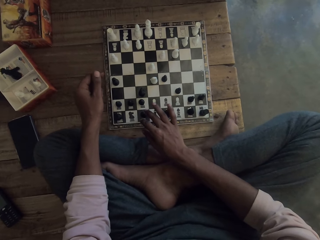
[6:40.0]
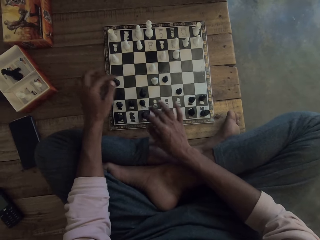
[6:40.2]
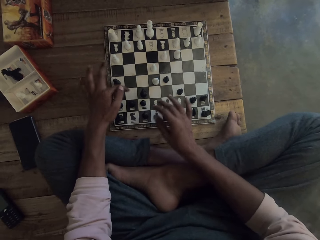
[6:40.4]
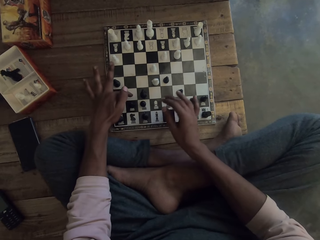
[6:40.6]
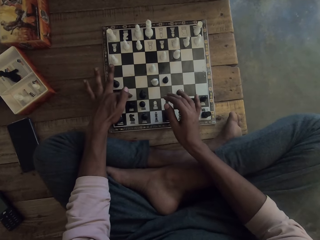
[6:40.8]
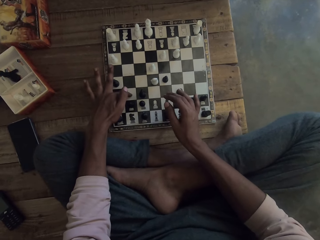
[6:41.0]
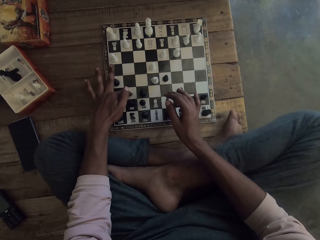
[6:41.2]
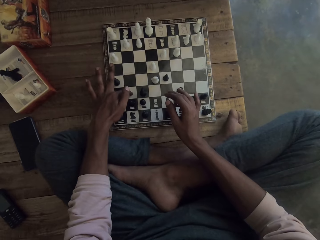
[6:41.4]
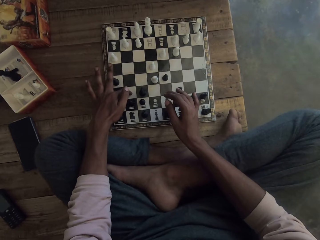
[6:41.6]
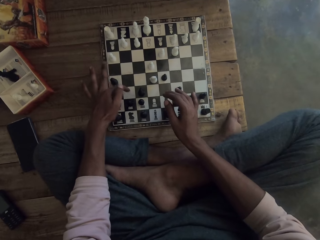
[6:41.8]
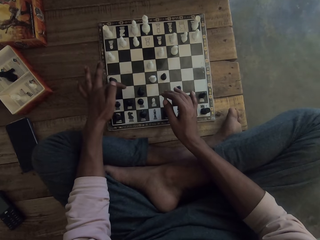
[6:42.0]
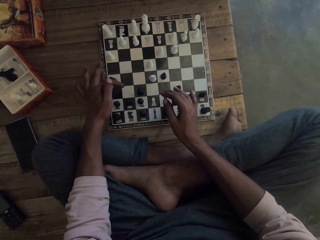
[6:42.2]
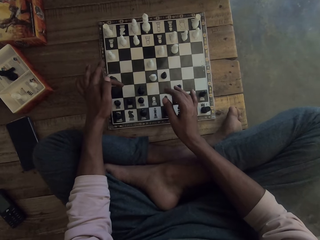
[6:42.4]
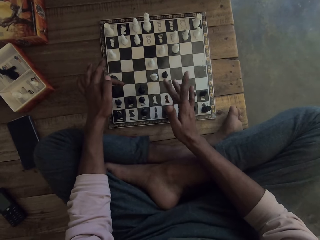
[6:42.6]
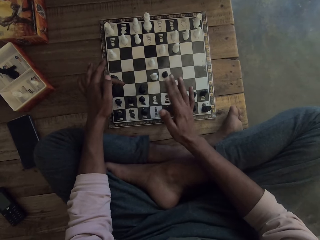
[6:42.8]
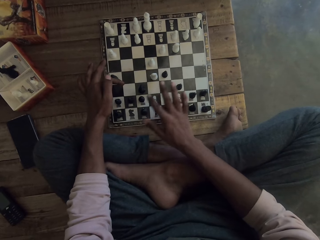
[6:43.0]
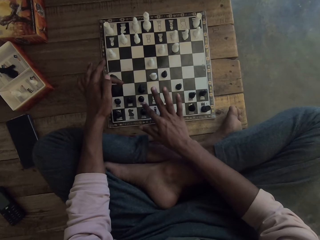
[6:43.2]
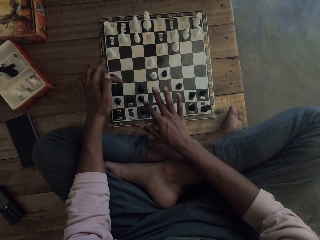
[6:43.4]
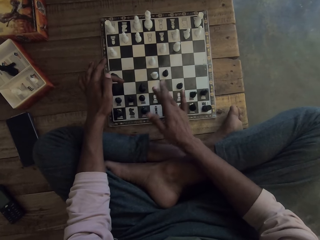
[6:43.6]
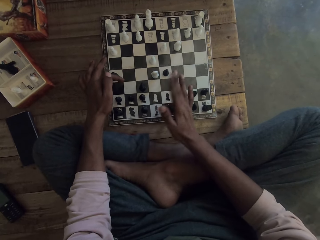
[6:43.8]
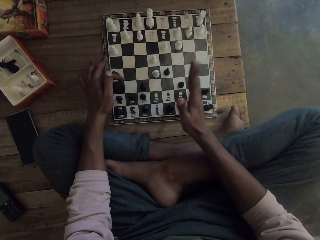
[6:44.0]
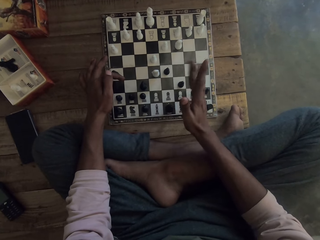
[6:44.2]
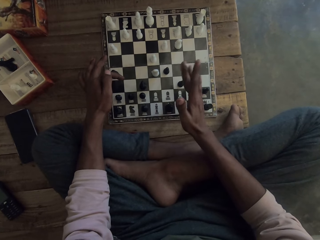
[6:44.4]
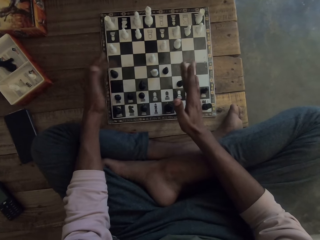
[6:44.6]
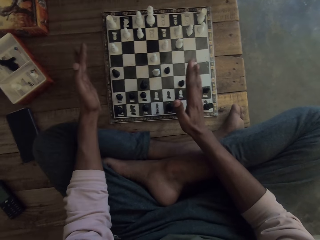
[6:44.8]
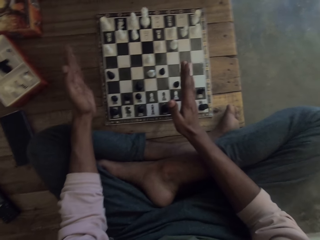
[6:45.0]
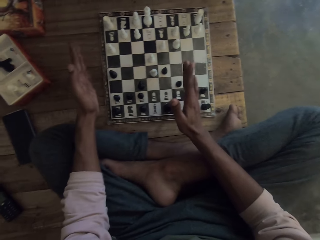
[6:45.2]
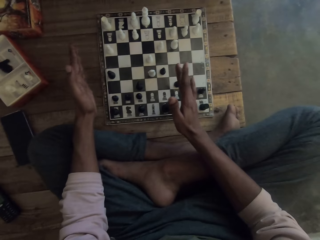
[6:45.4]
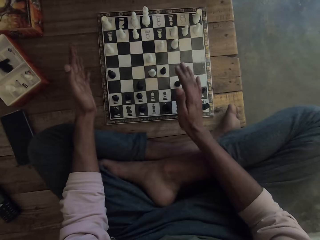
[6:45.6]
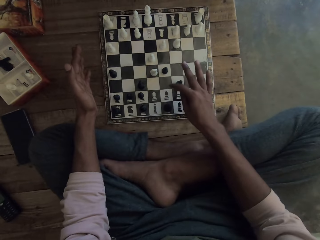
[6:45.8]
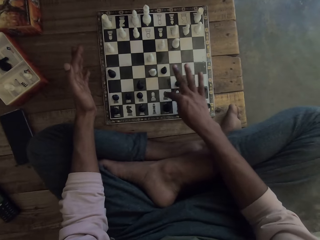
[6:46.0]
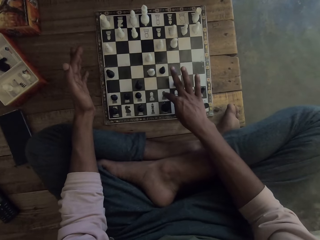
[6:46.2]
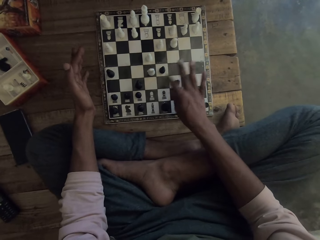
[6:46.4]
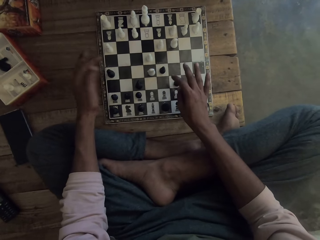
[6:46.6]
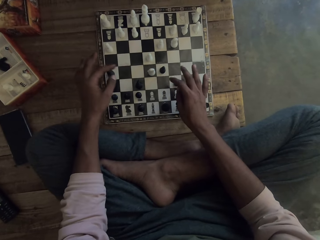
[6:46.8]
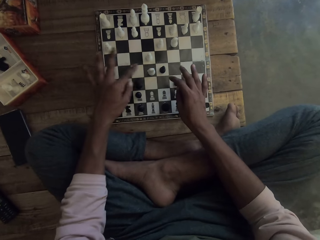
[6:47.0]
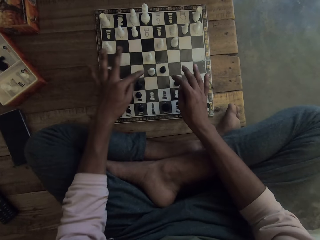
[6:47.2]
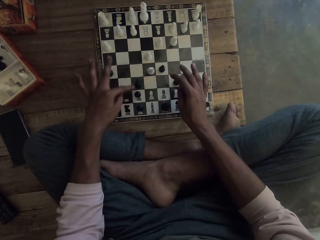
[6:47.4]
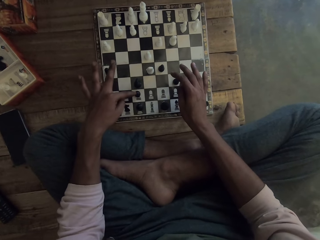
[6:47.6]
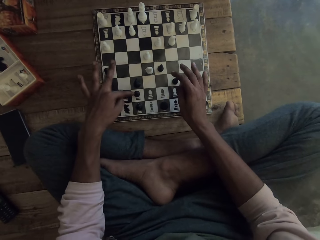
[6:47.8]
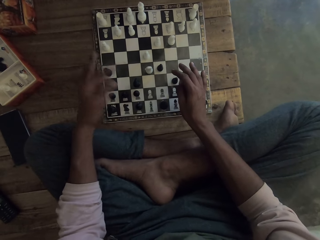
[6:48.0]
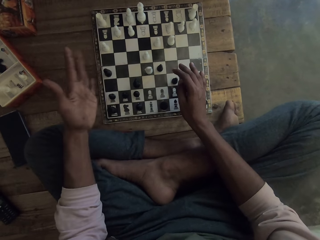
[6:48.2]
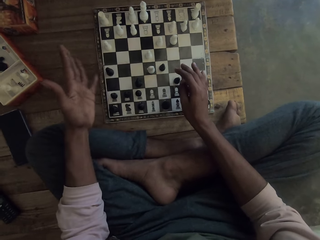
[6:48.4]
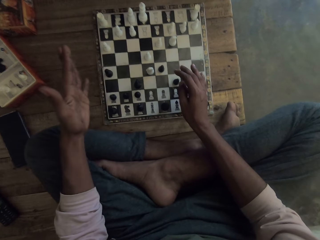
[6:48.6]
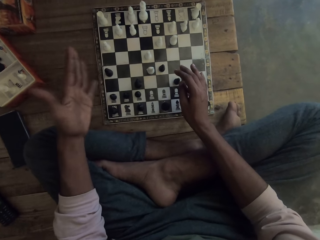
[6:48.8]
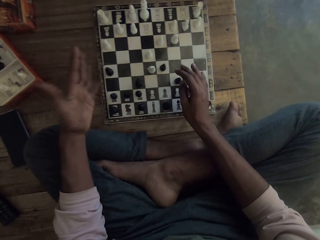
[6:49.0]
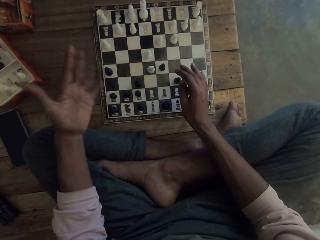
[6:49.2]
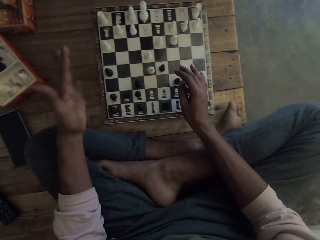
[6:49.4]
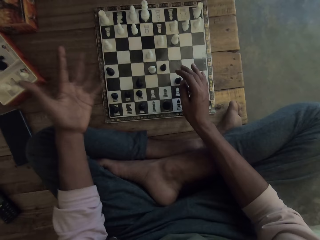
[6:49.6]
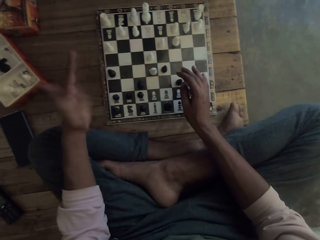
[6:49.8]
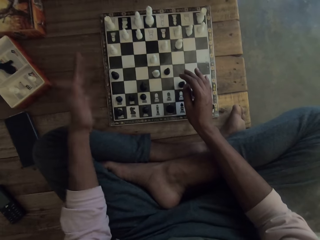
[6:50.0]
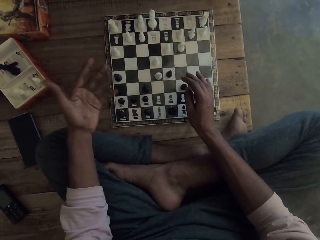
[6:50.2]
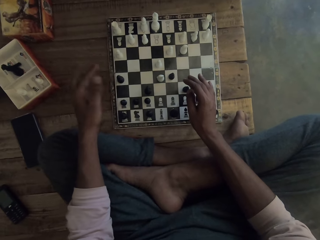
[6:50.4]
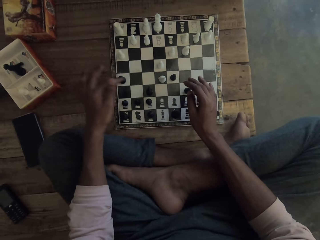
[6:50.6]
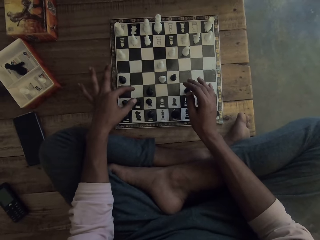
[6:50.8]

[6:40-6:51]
The camera wearer points at the chess board. They move the hands. They shake the fingers. They touch the chess board. They point at the chess. They shake the hand.

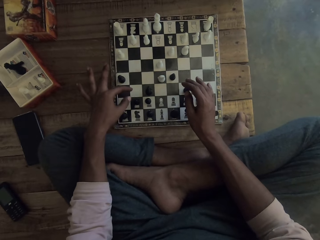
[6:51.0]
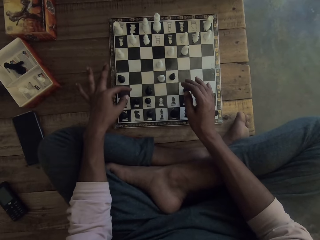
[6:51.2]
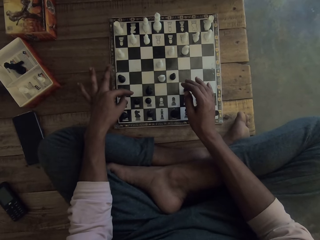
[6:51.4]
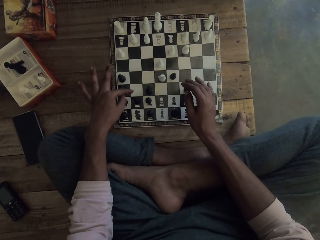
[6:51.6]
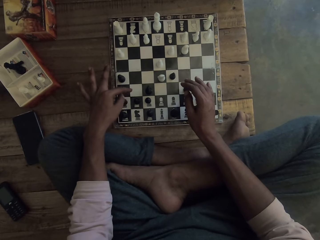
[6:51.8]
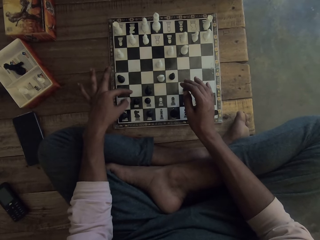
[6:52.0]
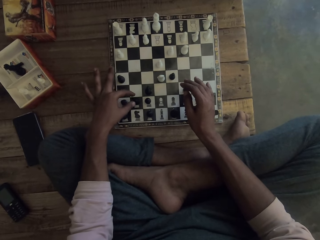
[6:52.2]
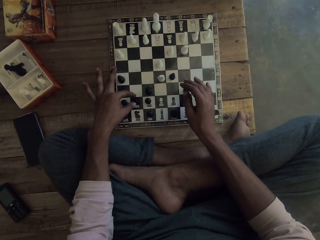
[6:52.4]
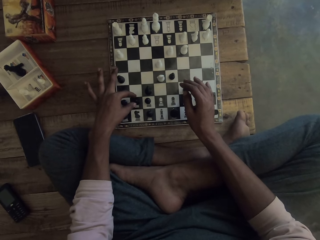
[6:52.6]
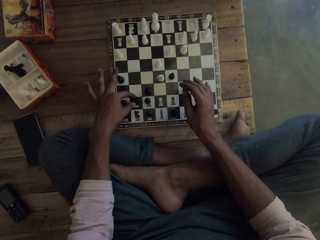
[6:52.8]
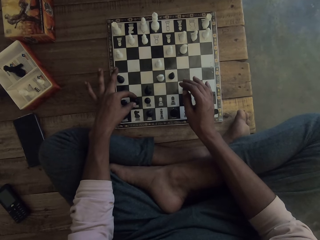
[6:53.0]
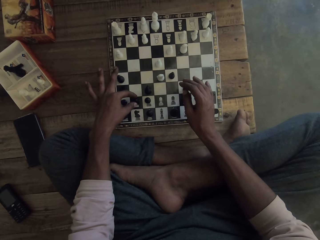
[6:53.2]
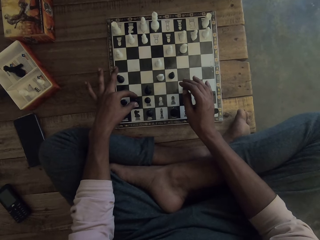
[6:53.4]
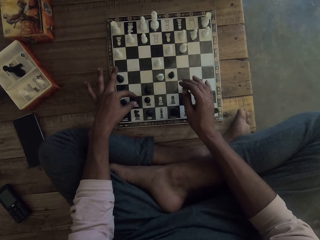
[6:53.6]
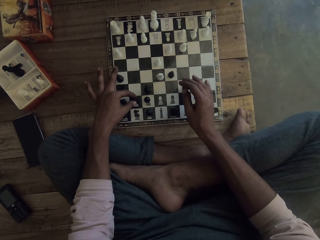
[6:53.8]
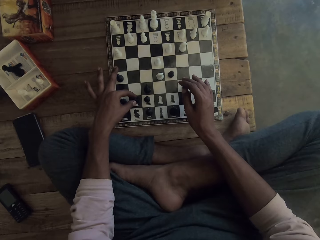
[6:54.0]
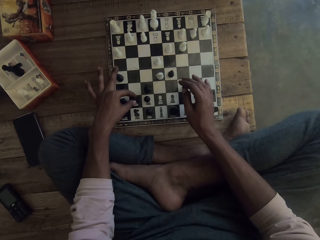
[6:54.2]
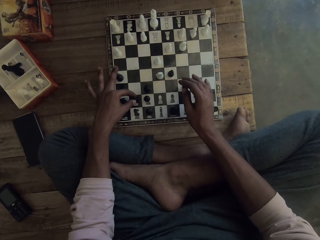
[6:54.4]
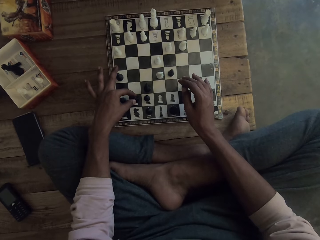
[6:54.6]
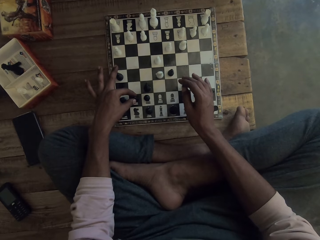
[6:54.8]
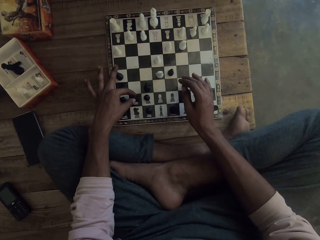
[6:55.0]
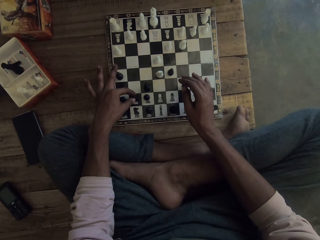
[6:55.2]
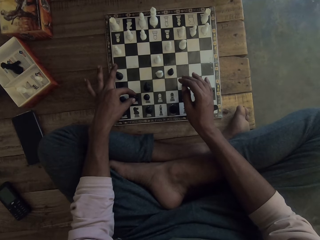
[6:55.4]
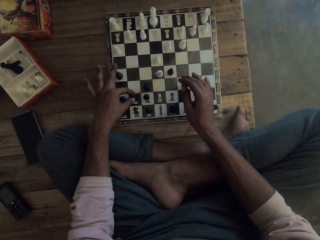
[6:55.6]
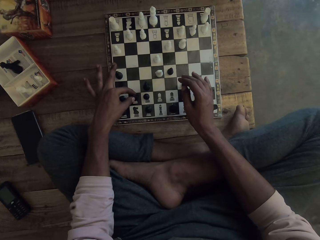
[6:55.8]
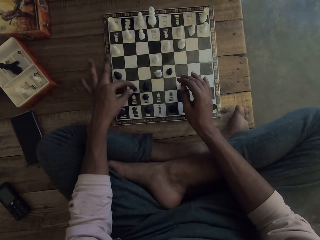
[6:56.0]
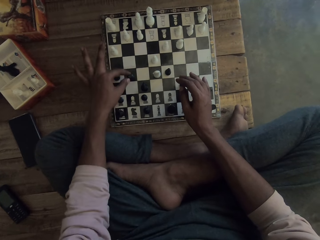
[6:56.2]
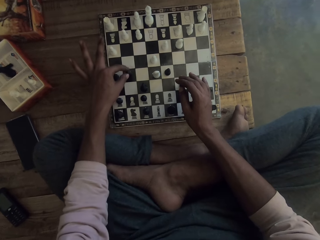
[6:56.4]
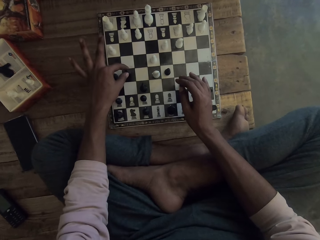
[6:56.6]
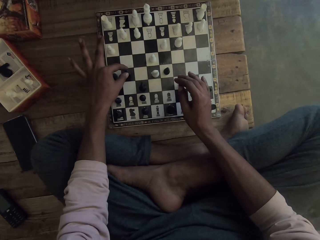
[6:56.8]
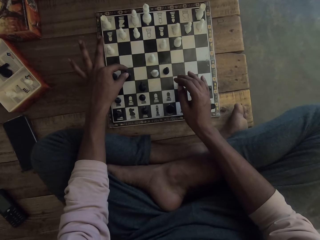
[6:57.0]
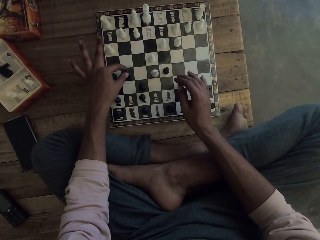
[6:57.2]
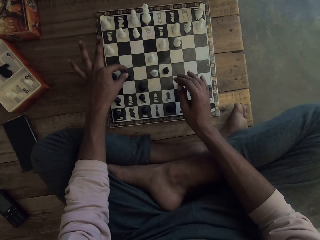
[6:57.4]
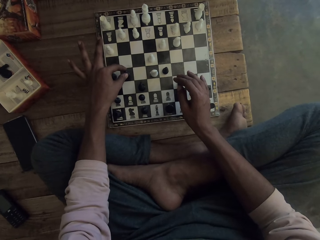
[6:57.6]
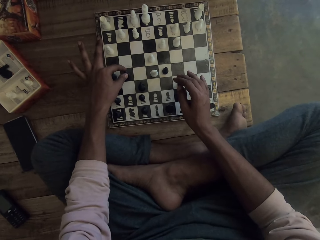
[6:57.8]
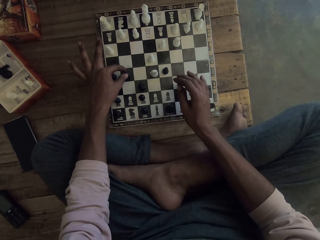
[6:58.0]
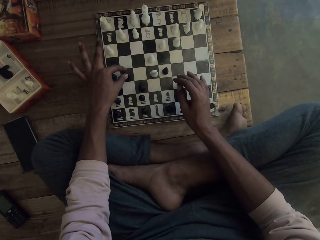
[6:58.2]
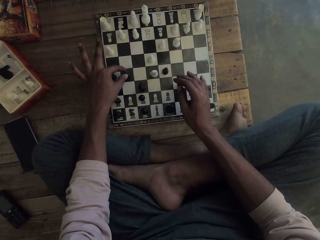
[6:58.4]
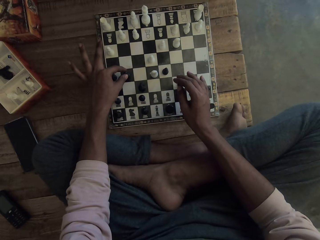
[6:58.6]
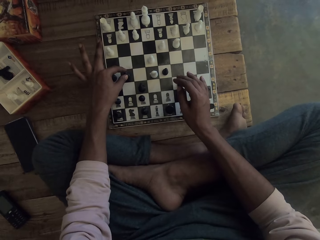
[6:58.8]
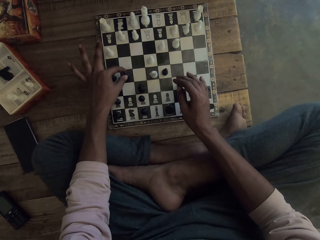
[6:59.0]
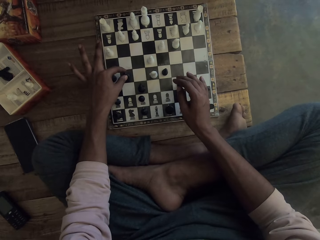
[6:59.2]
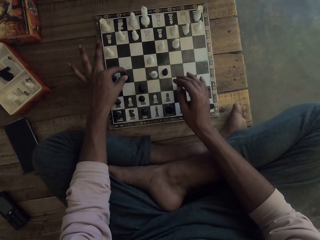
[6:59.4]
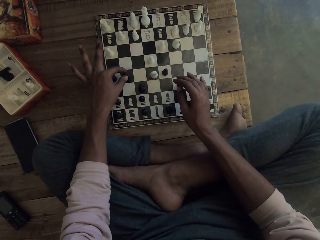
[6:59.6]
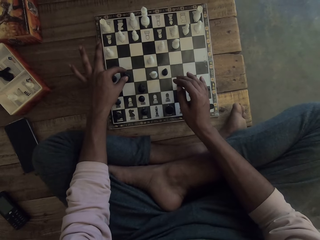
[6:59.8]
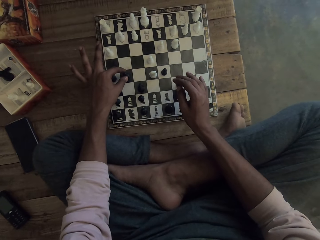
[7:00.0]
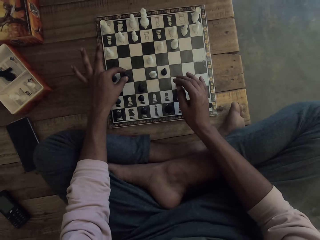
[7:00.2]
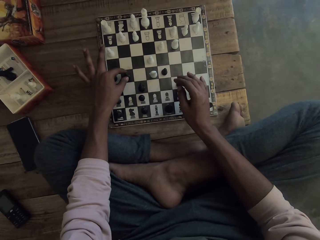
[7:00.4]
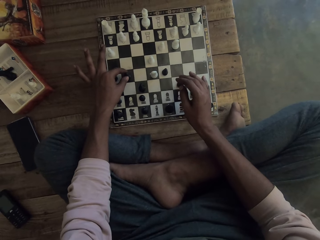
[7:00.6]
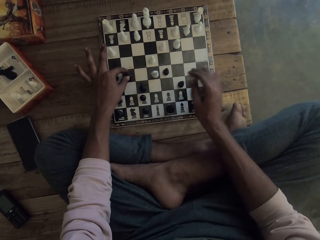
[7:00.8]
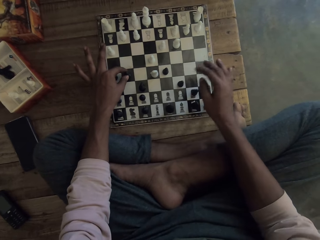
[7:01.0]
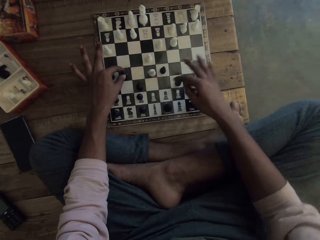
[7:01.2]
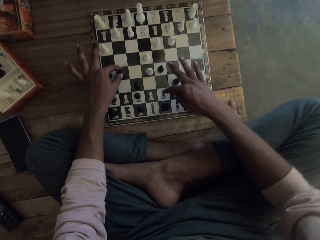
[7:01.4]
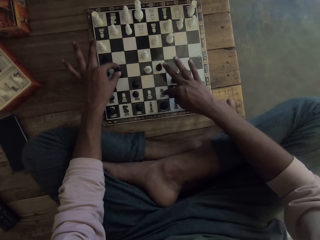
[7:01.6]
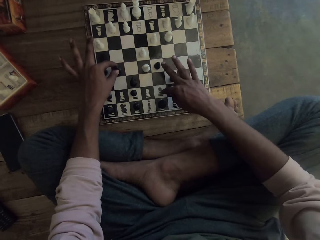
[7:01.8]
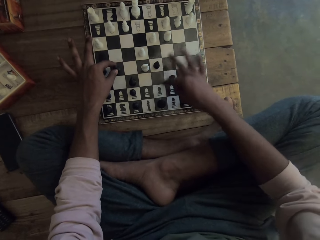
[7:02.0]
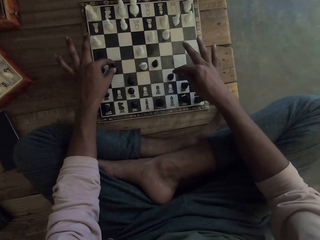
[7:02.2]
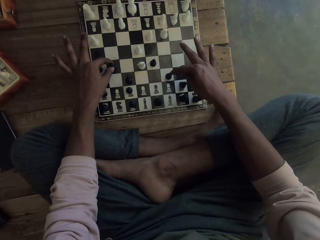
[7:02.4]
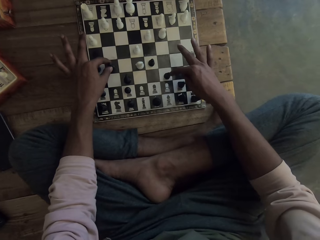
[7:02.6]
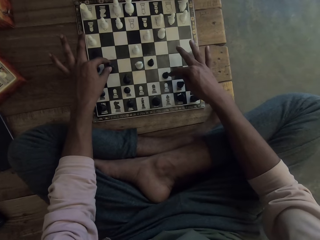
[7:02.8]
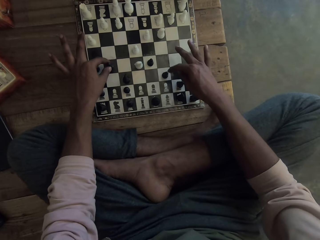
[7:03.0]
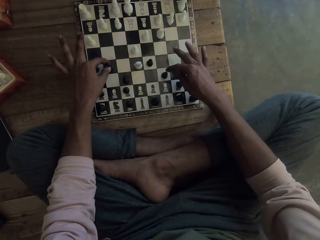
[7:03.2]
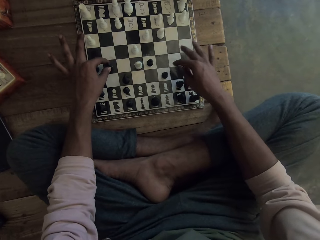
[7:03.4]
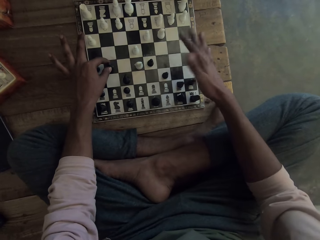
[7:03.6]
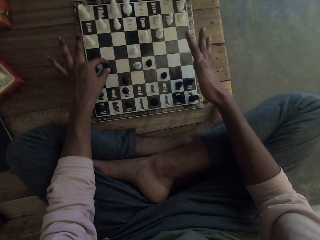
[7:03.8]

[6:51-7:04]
The camera wearer touches the chess board. They touch the black chess. They move the black chess. They move the chess.
